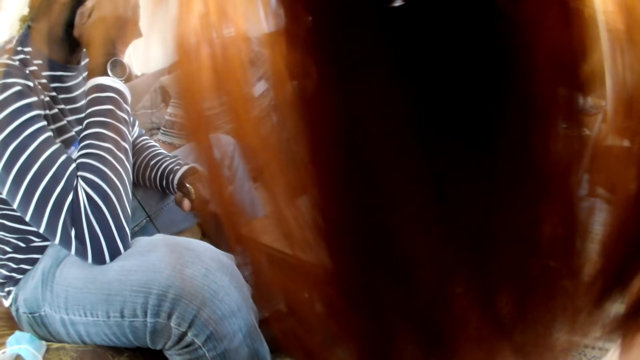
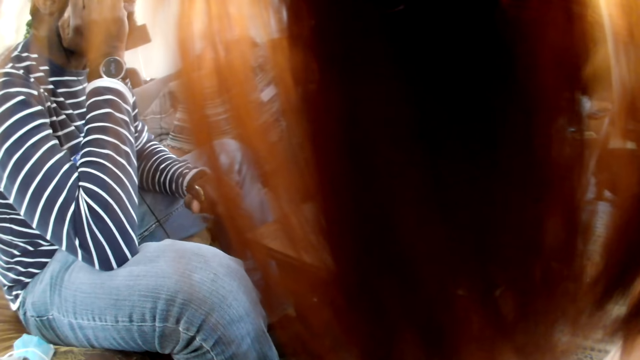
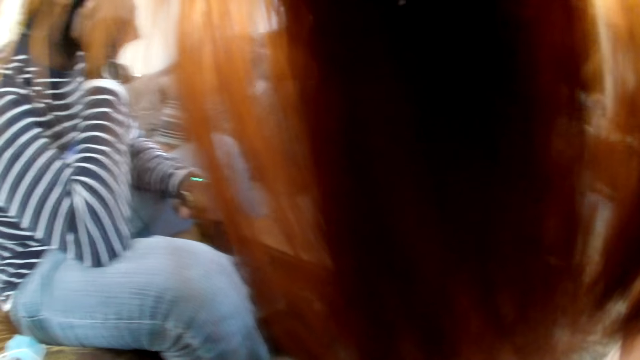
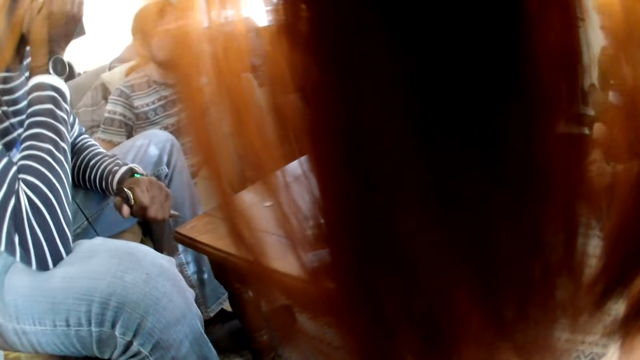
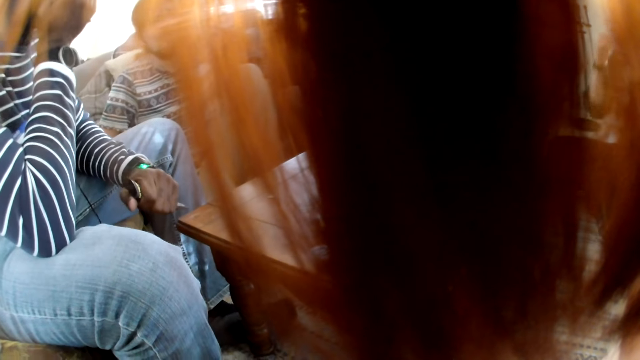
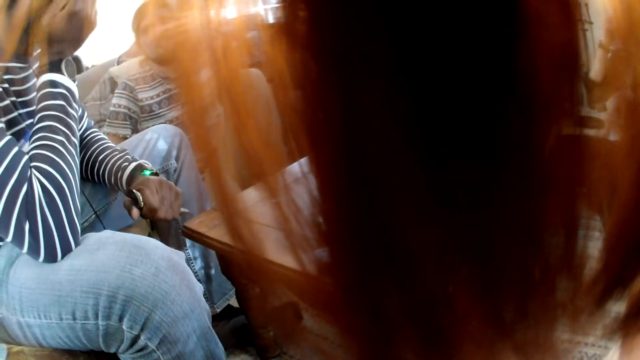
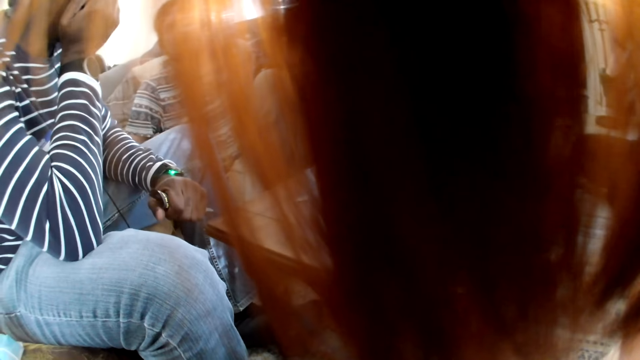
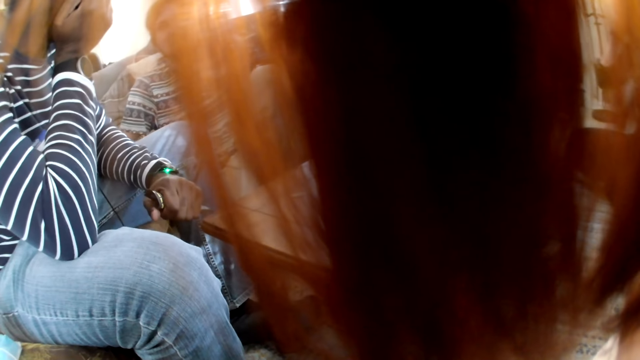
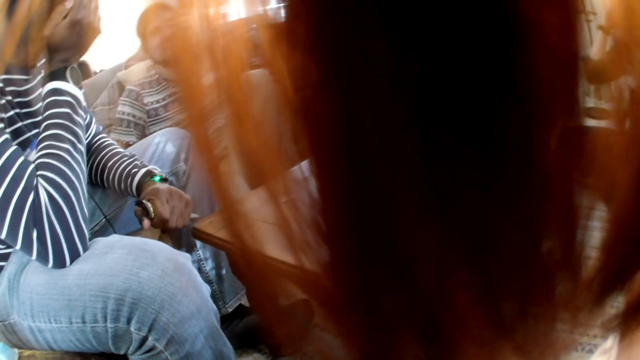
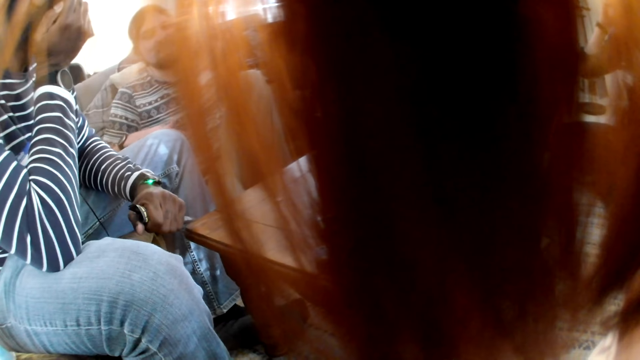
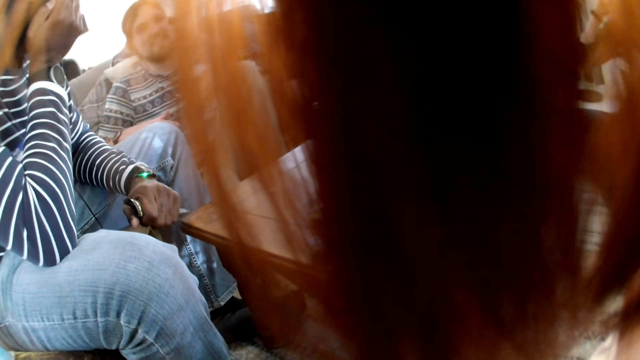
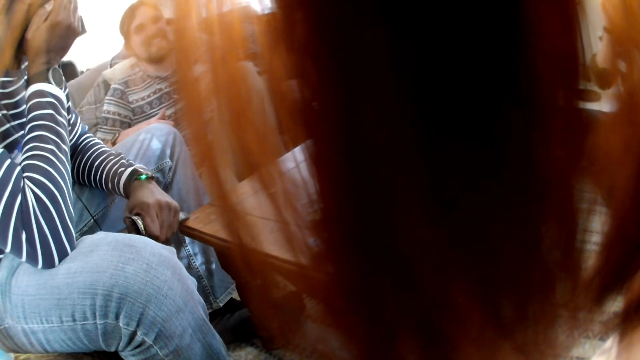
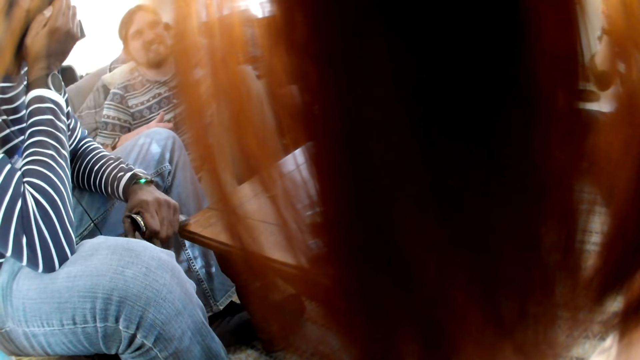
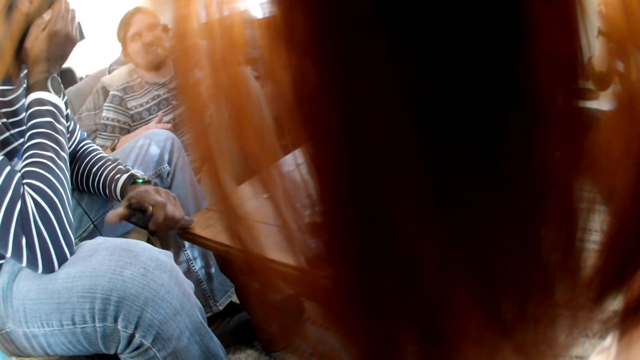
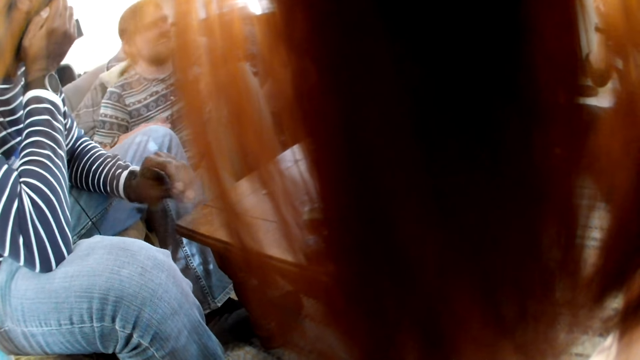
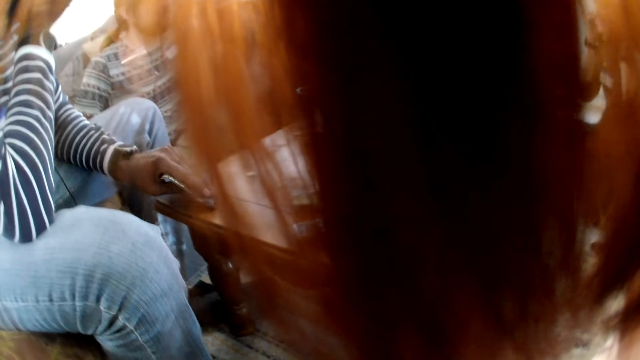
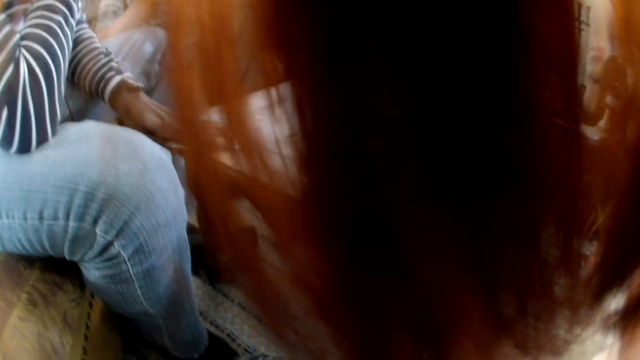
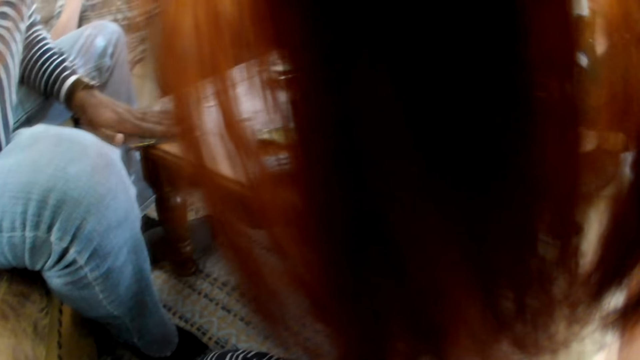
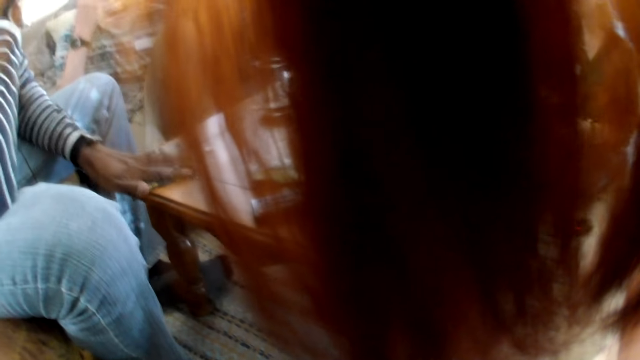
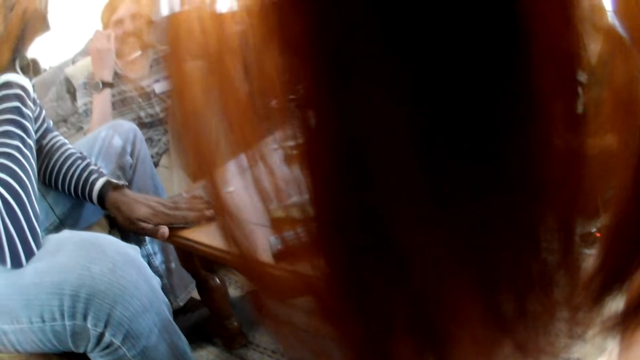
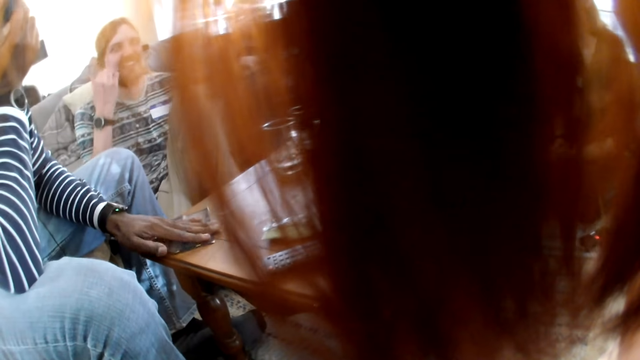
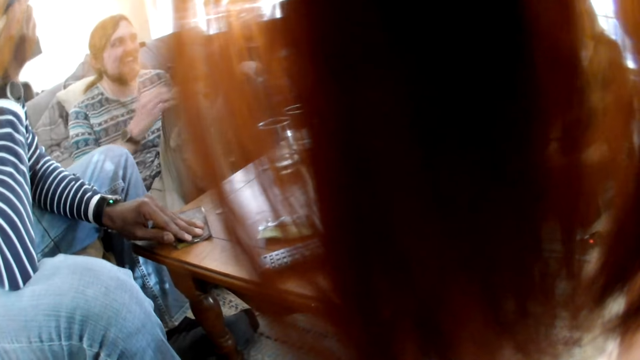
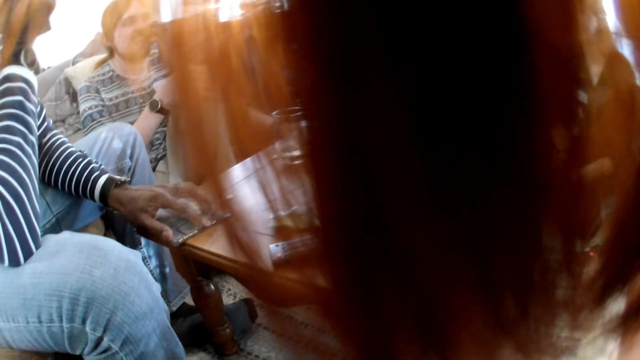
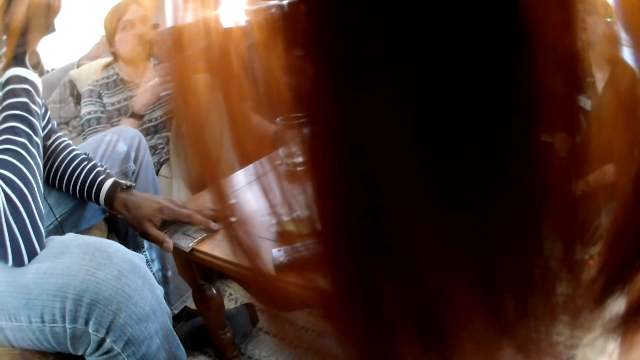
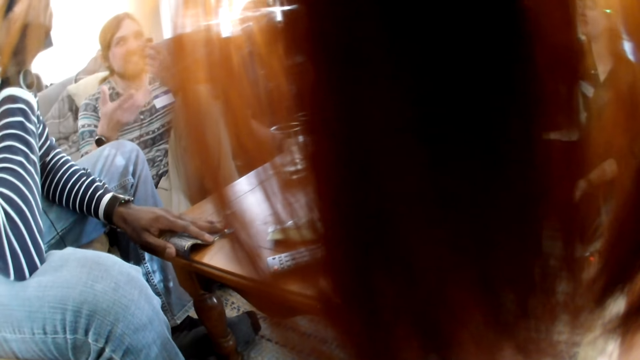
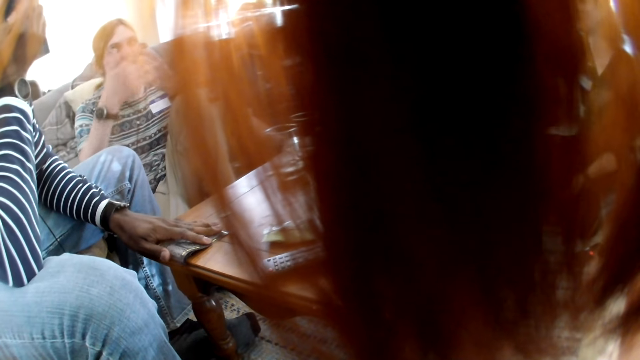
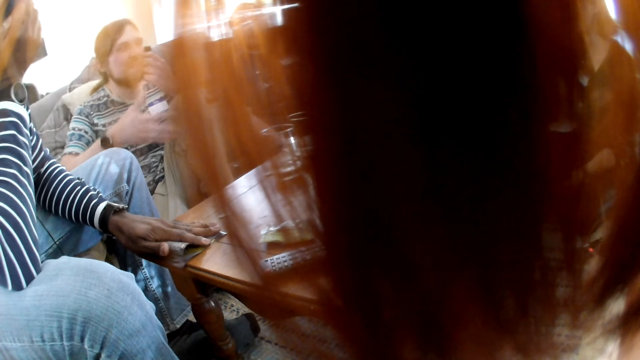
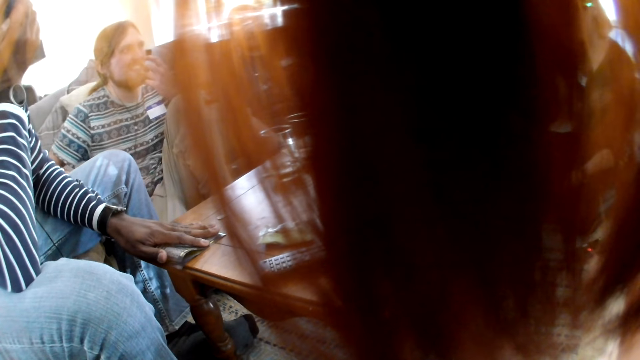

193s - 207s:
A lady touches her hair. A man drops the handbill on the table with his left hand. Another man moves his hand. The first man plays with the handbill on the table with his left hand. The first man scratches his face with his left hand.

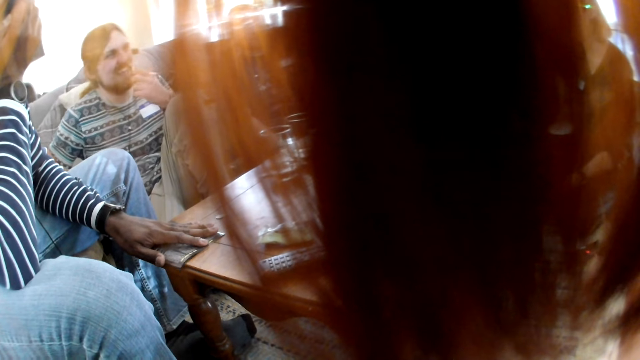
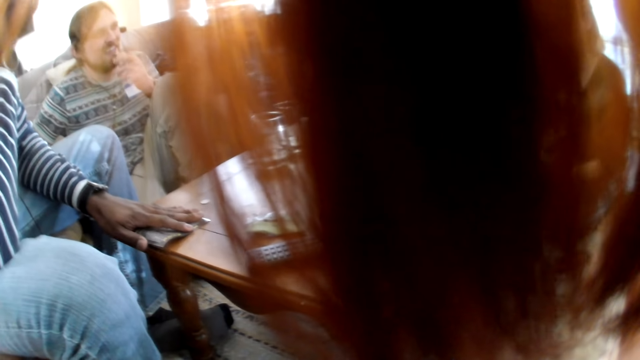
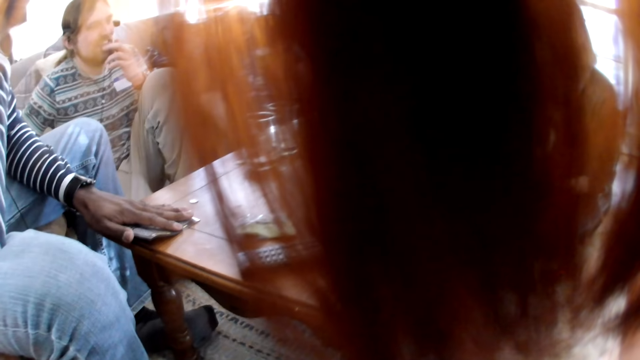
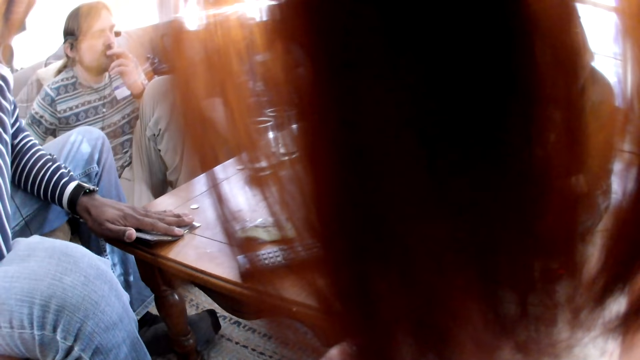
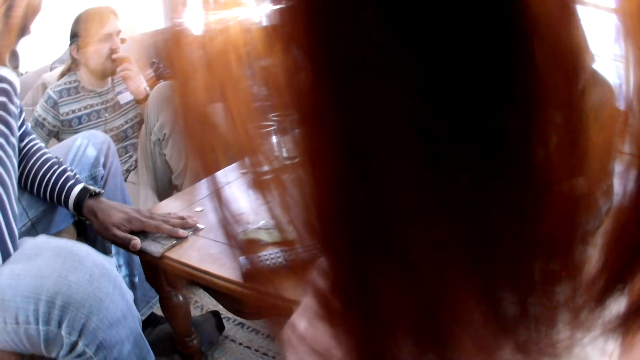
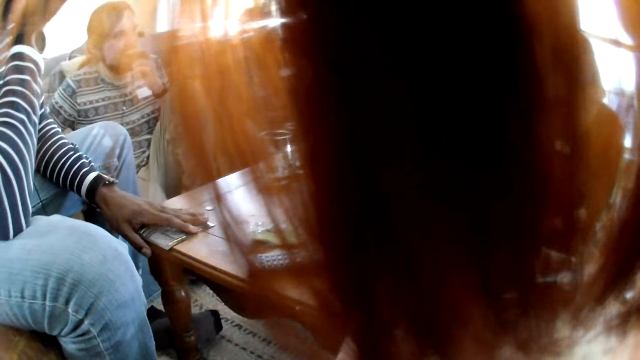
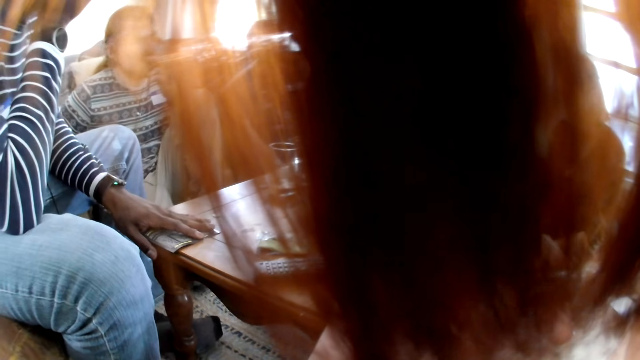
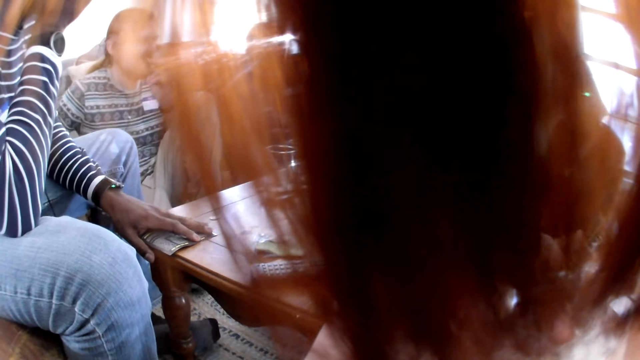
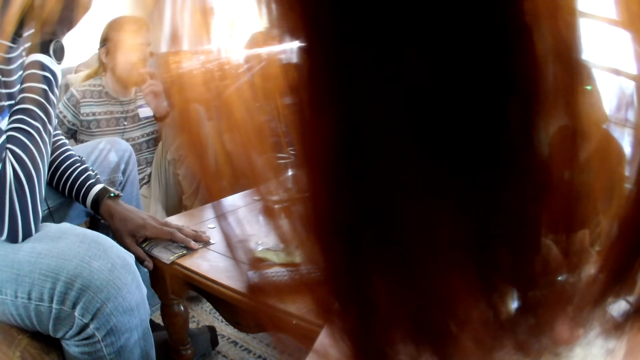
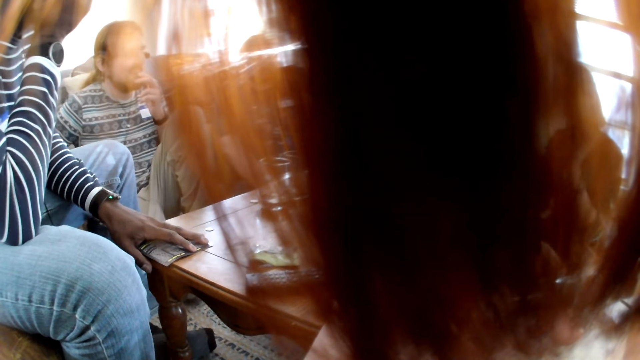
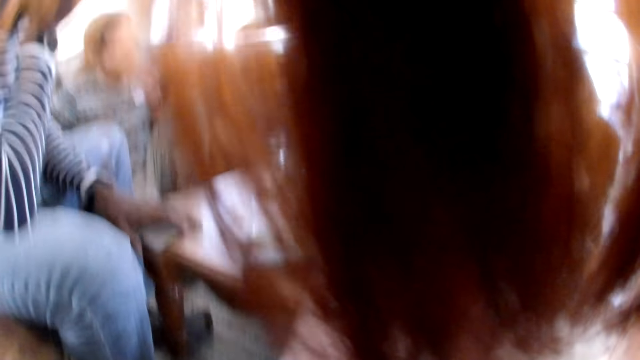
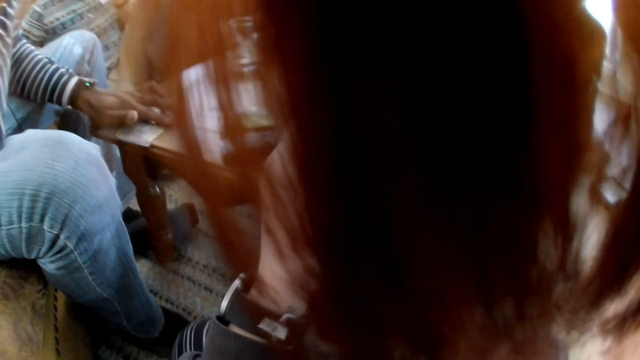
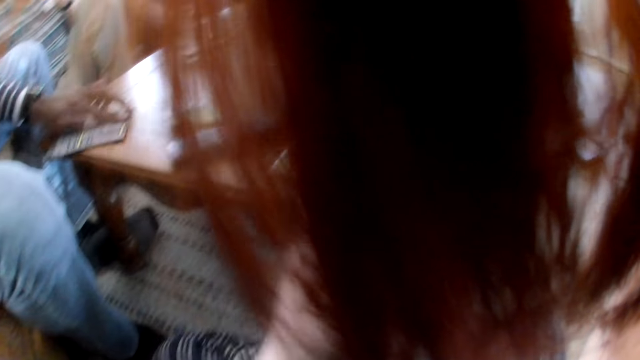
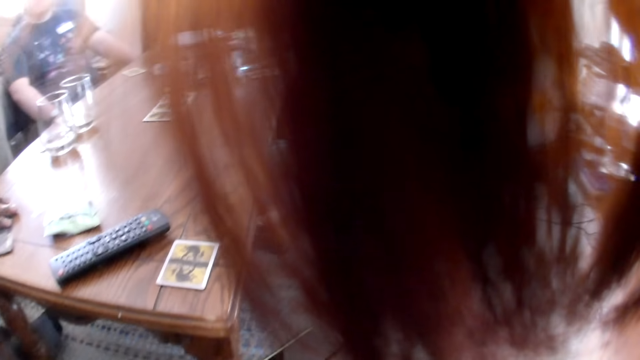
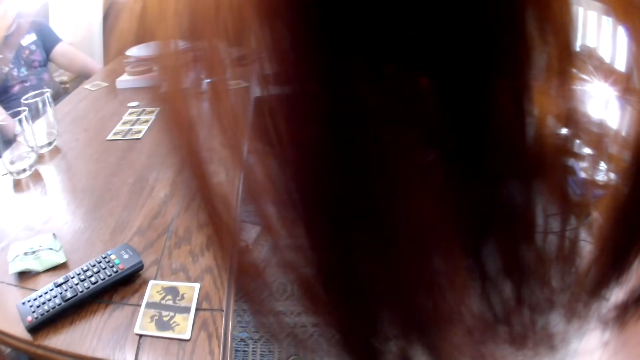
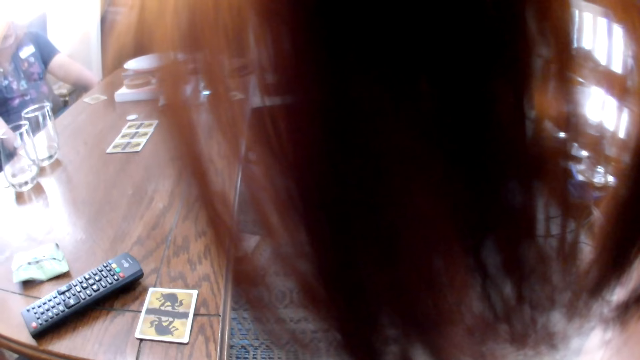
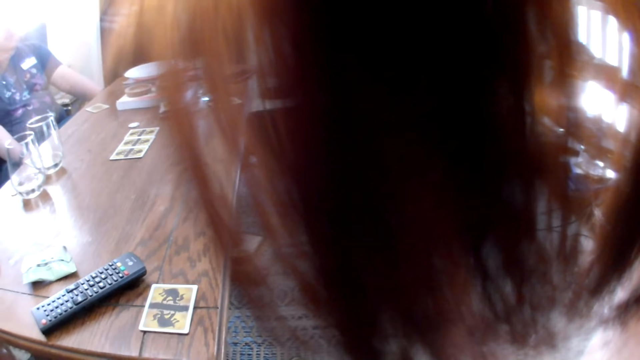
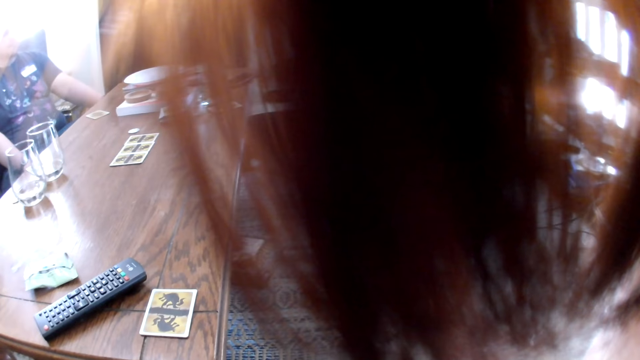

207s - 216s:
A man touches his mouth. The camera wearer puts the vape pen in her mouth with her left hand.
